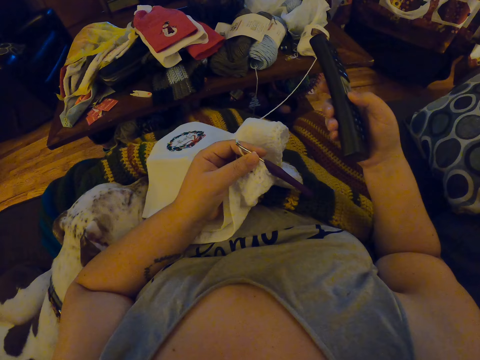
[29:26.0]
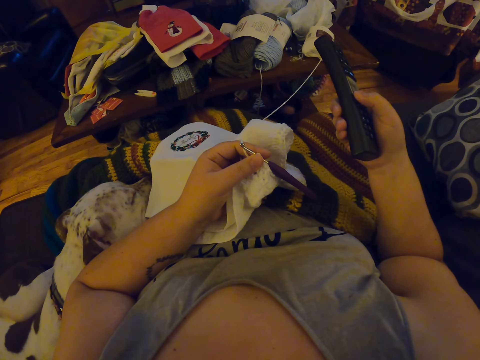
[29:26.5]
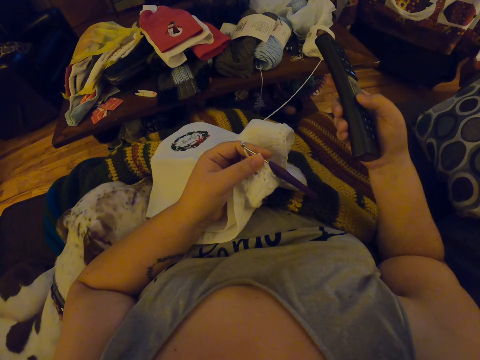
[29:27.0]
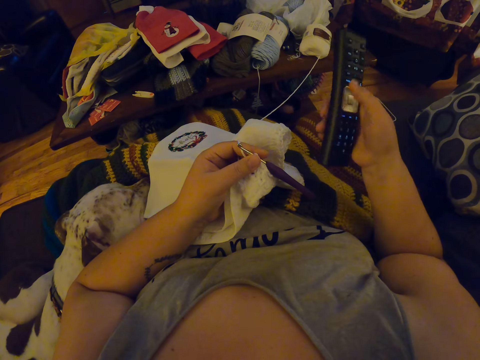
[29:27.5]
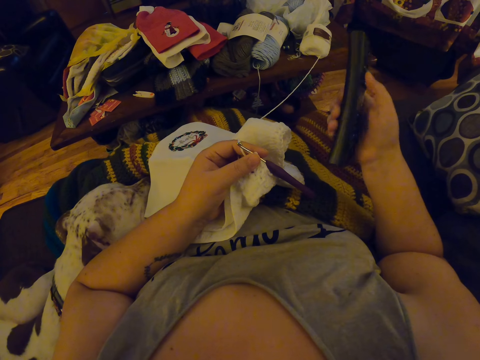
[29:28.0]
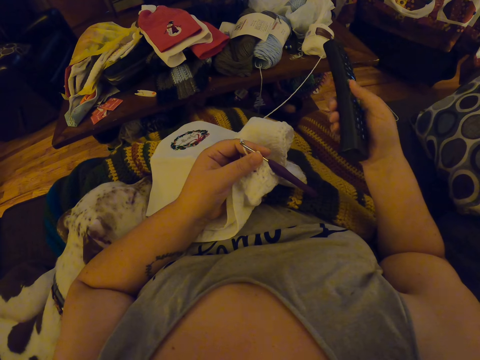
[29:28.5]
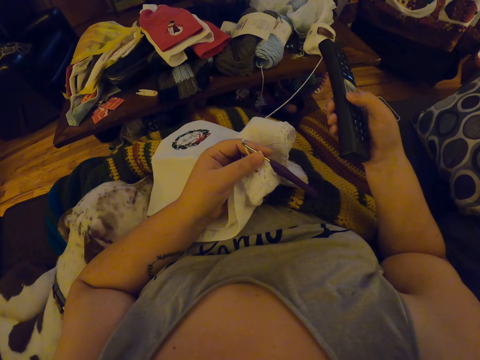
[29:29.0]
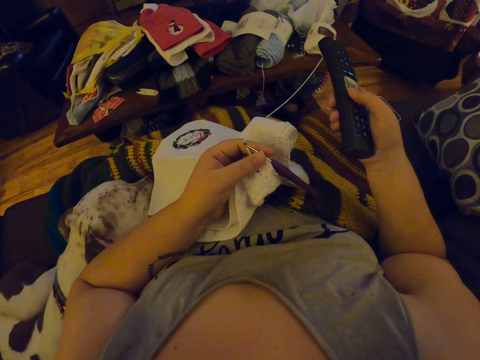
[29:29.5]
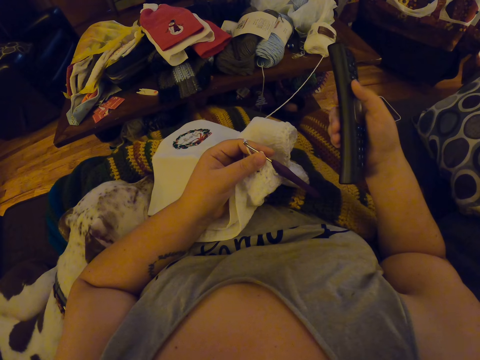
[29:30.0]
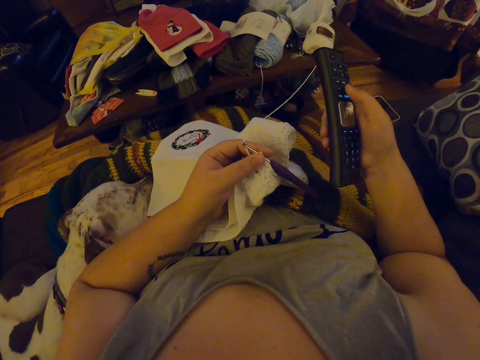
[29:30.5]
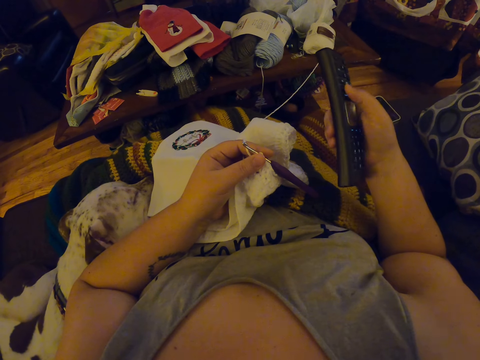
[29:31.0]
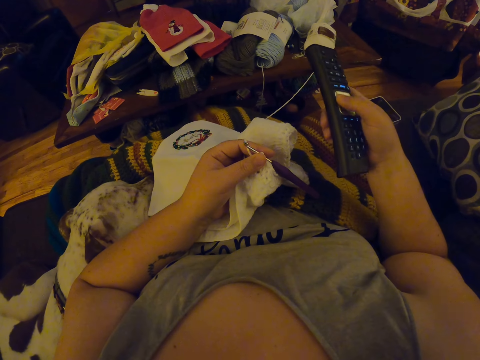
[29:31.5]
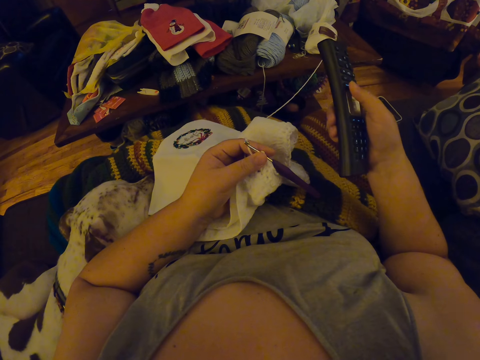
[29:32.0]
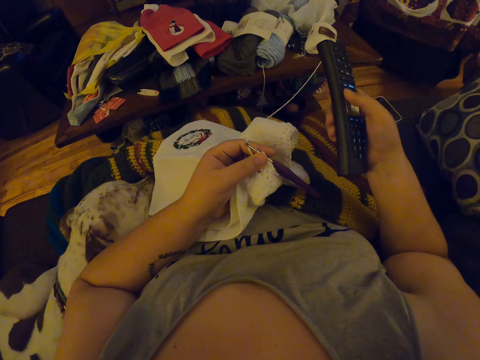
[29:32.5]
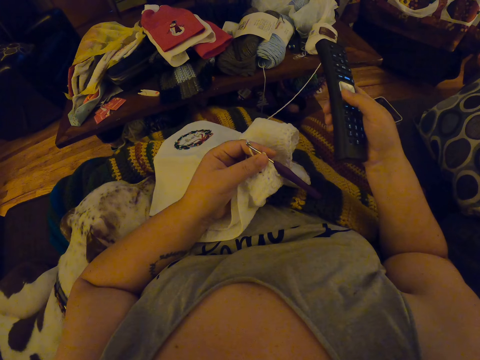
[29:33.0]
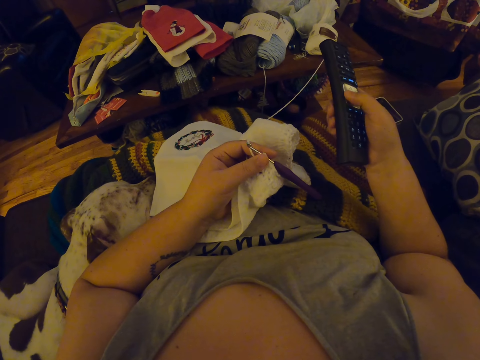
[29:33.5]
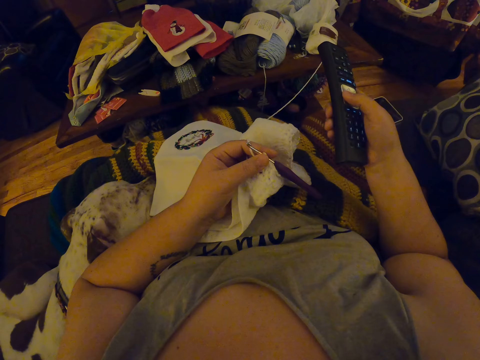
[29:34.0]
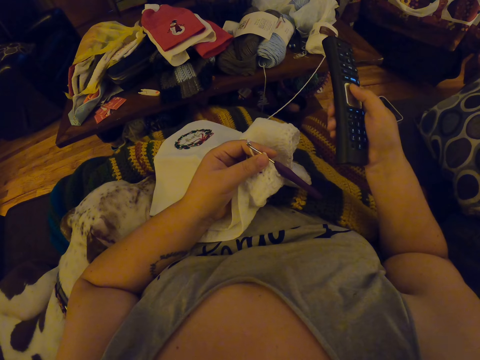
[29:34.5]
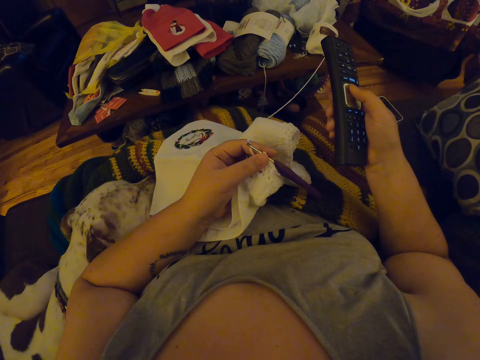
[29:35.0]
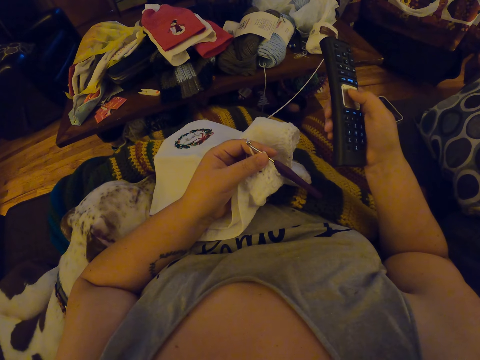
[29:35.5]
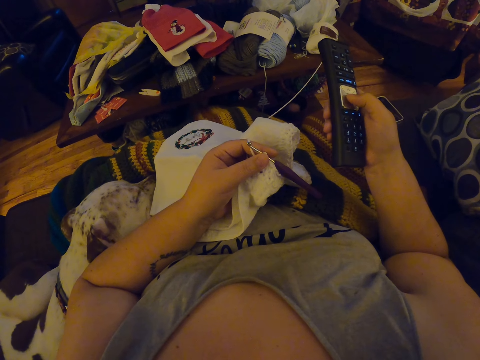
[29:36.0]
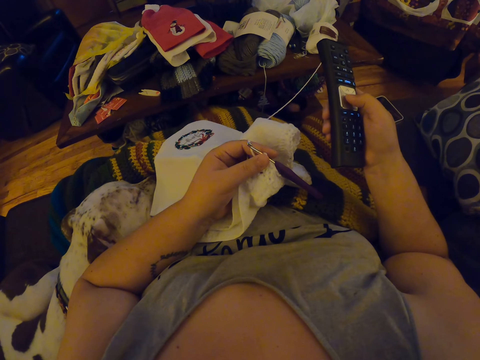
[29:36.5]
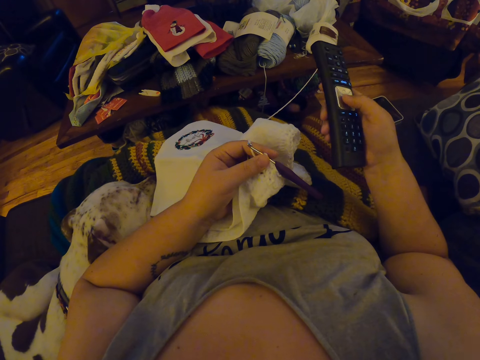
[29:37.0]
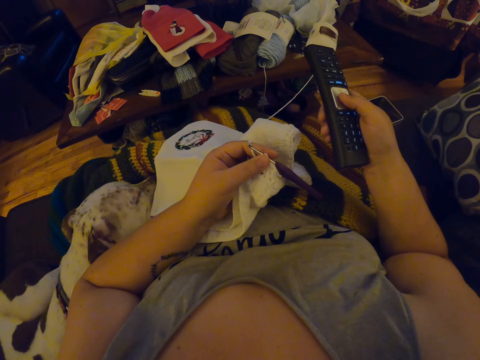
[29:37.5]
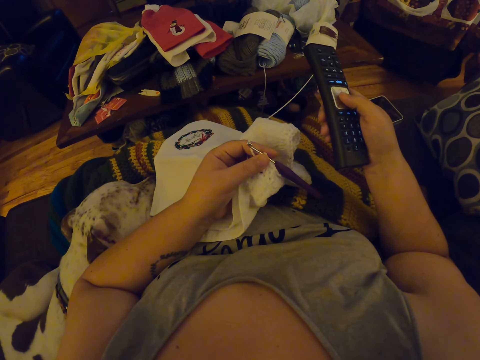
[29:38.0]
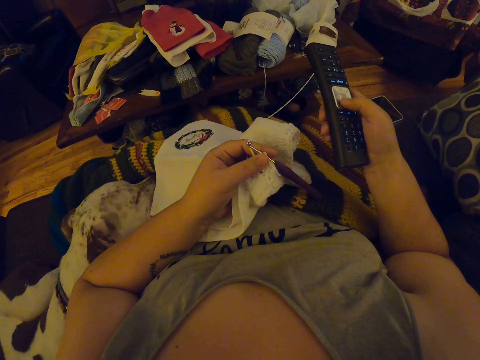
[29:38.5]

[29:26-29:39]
The camera wearer presses the remote.

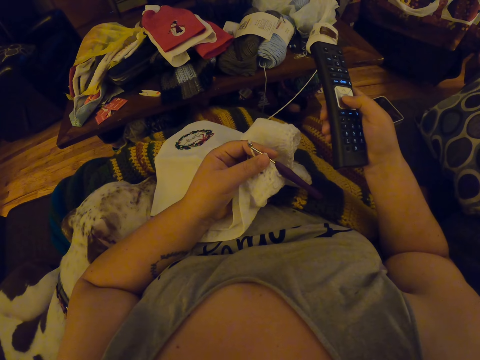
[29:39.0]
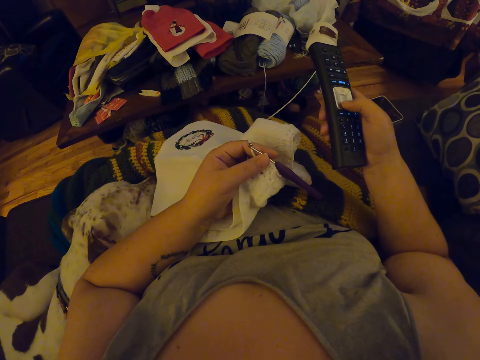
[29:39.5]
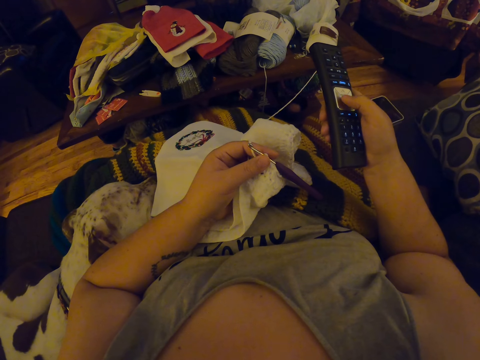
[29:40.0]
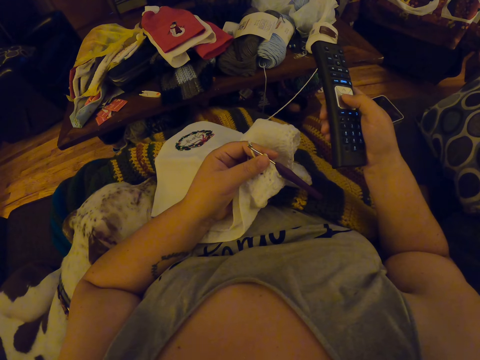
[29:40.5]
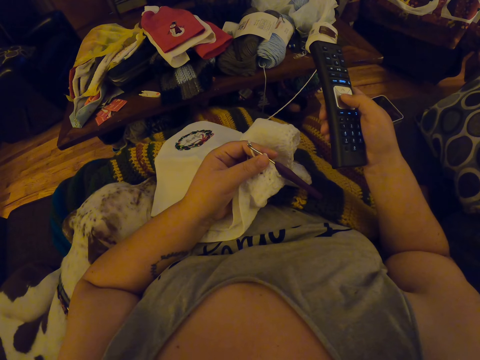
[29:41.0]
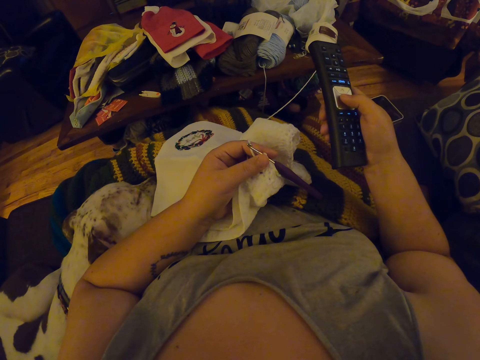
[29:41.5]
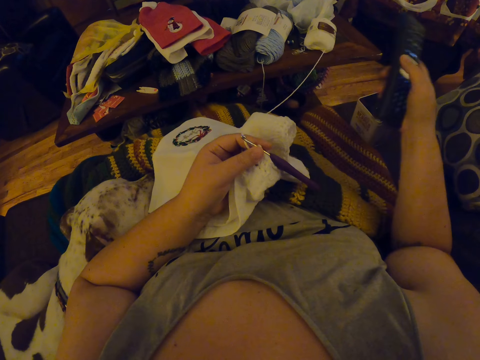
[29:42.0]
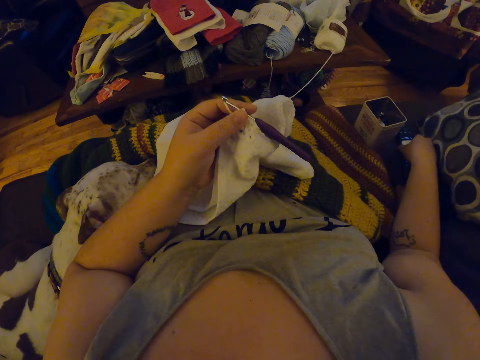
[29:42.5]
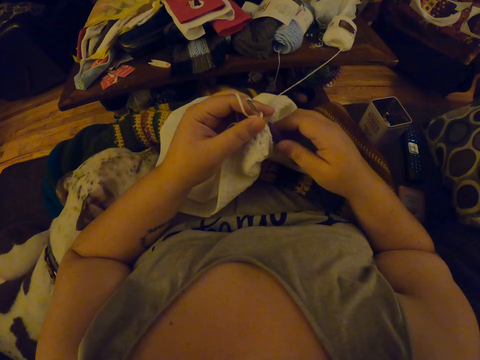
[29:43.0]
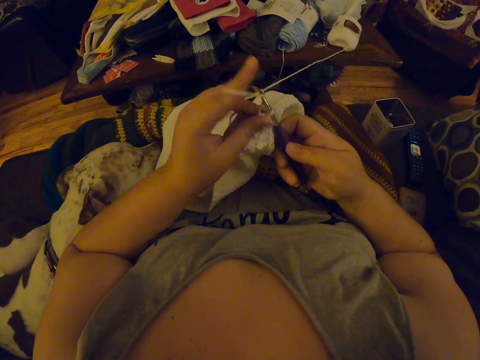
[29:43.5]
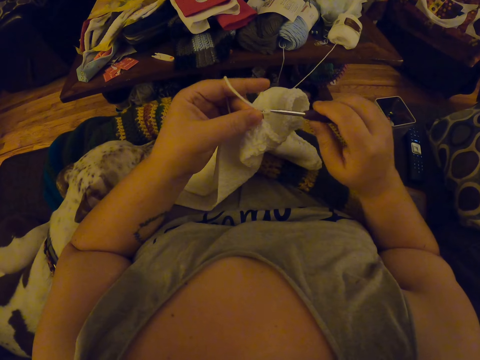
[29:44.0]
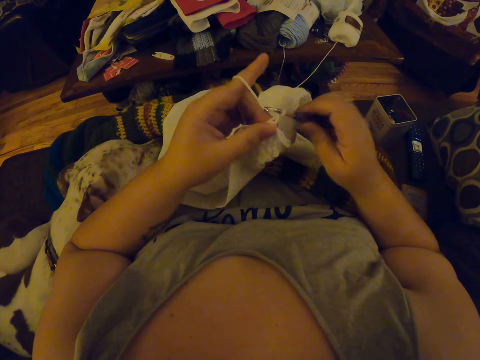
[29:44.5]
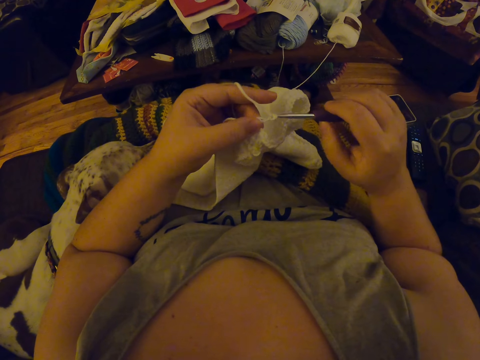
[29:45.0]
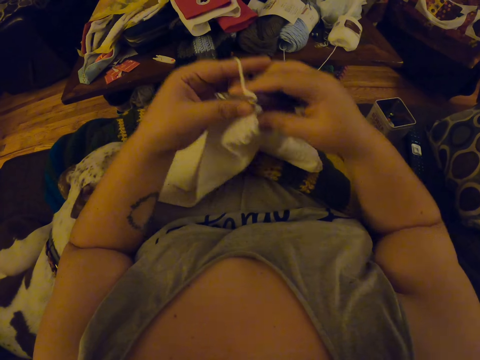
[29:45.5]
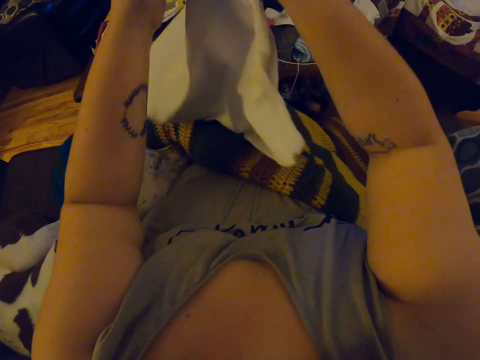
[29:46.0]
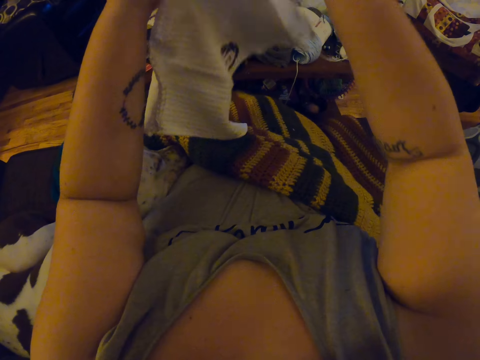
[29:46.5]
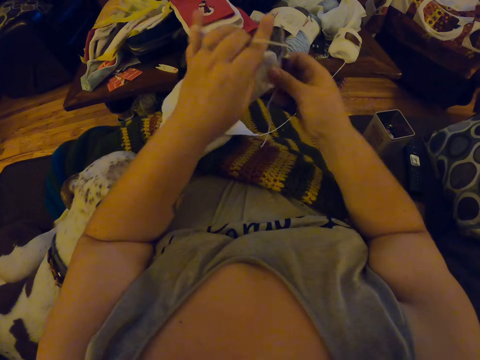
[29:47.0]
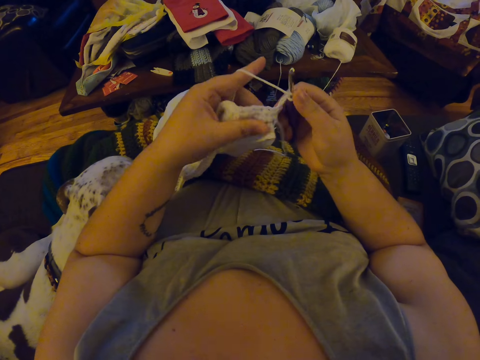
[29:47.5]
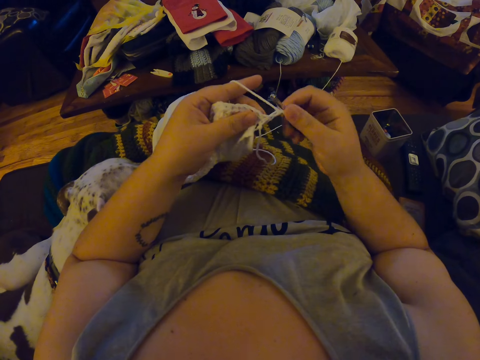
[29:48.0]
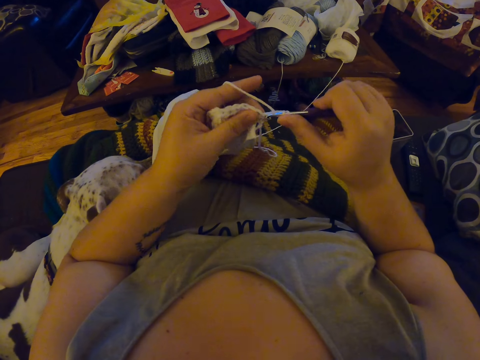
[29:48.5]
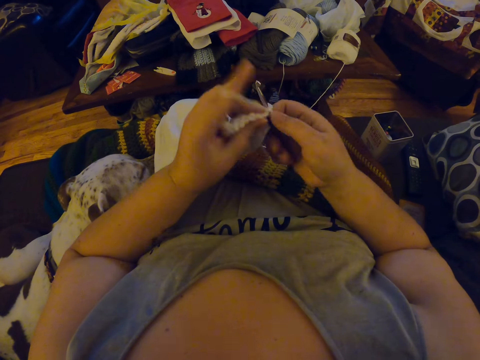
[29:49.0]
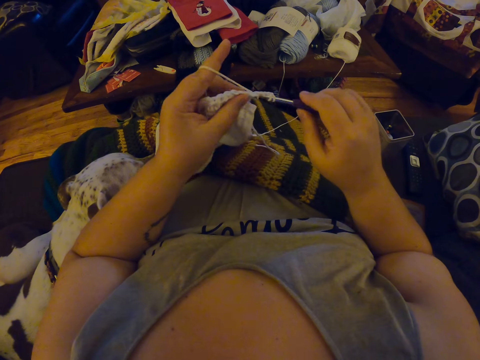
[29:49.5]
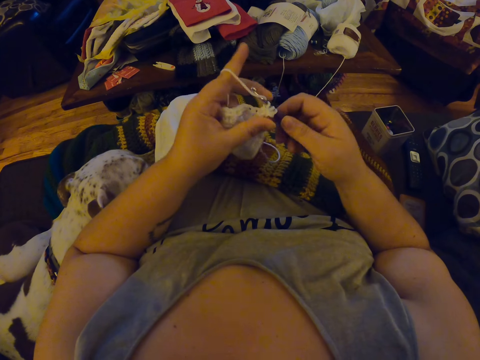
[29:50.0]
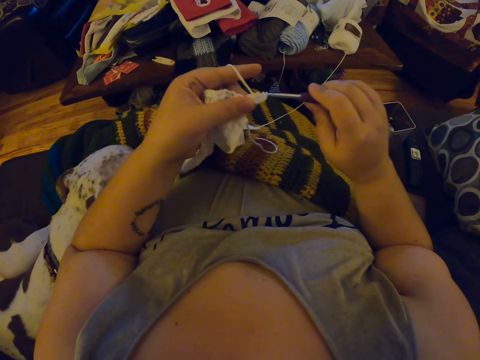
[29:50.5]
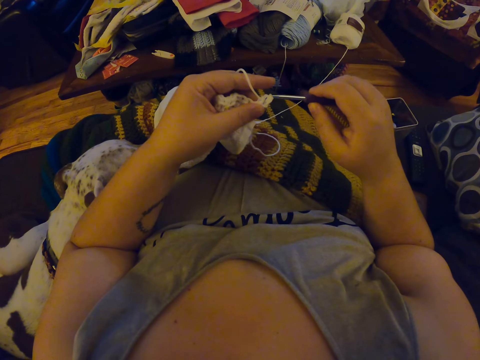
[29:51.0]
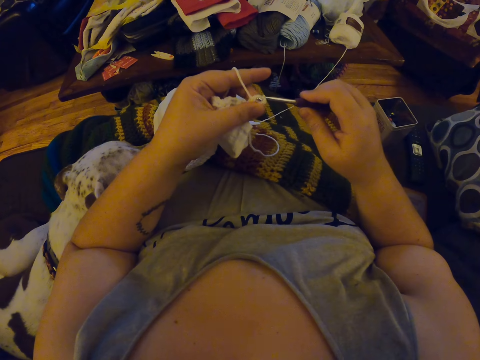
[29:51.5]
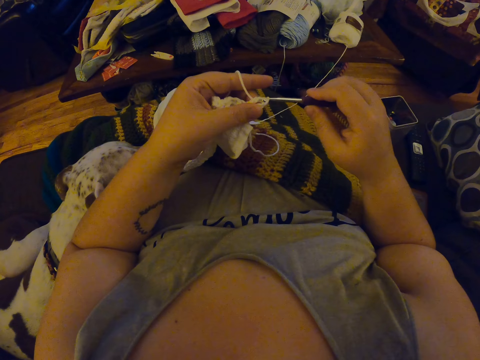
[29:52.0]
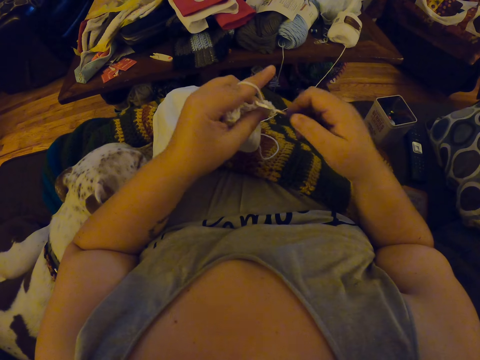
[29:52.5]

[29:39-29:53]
The camera wearer places the remote control beside her. She holds the crochet hook with her right hand. She crochets the yarn with the crochet hook. She adjusts the crochet from her lap. She lifts the fabric. She crochets the yarn with the crochet hook.
